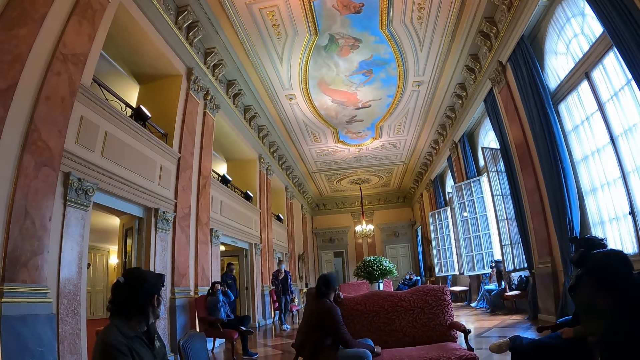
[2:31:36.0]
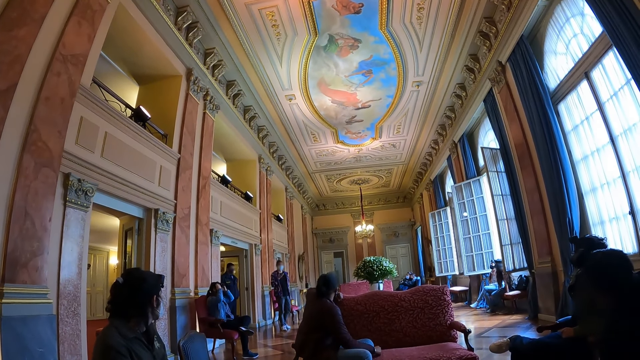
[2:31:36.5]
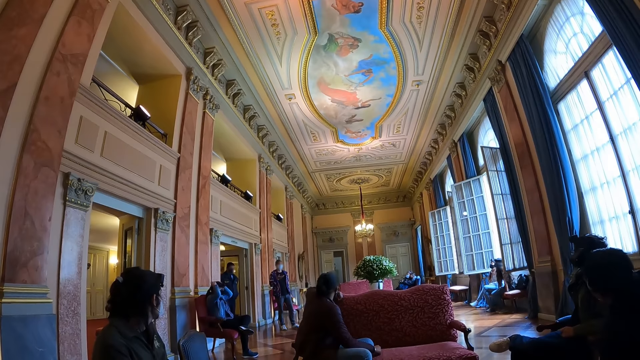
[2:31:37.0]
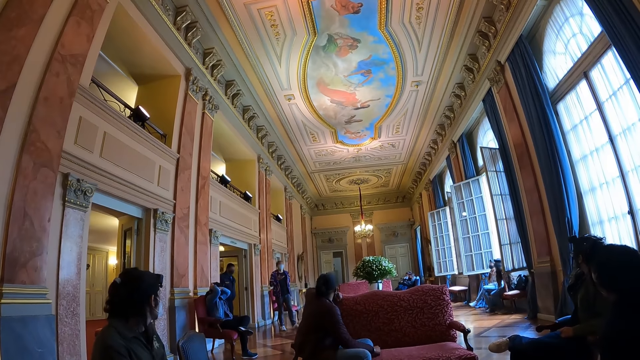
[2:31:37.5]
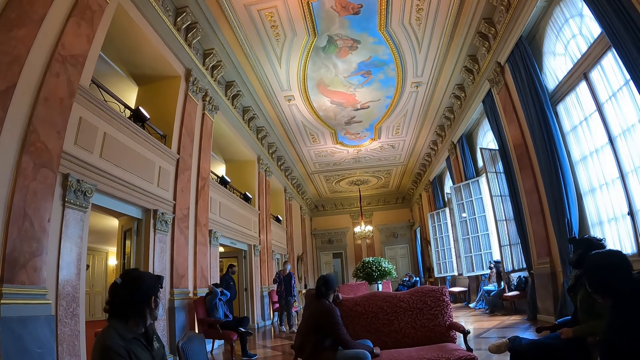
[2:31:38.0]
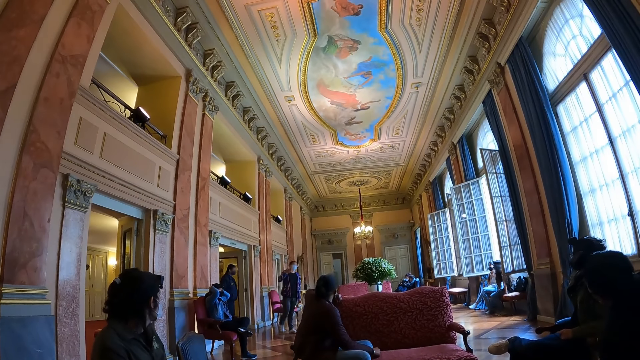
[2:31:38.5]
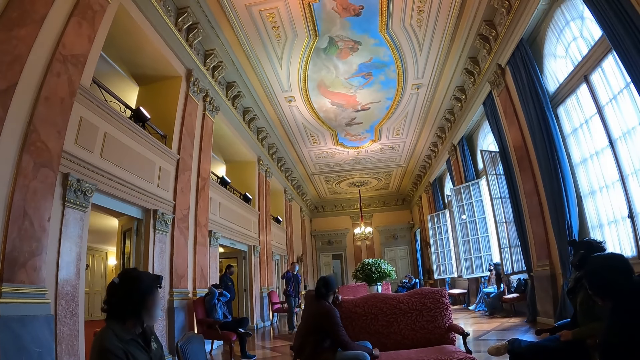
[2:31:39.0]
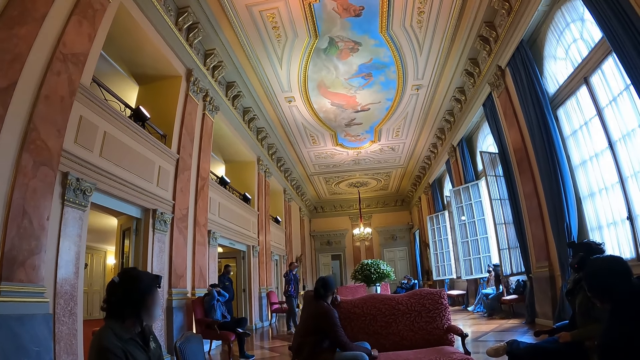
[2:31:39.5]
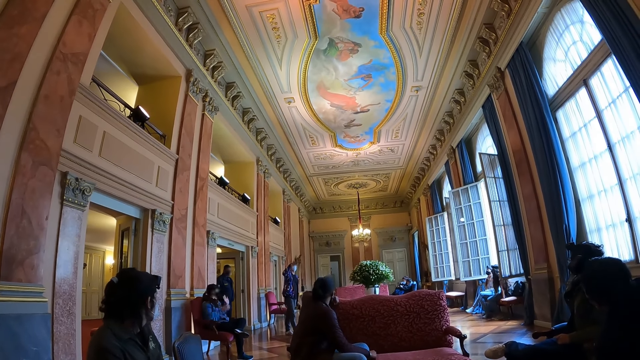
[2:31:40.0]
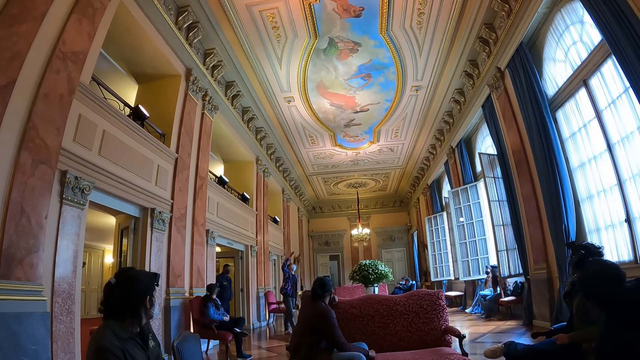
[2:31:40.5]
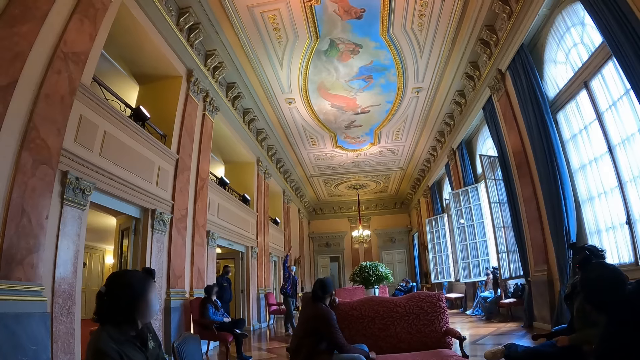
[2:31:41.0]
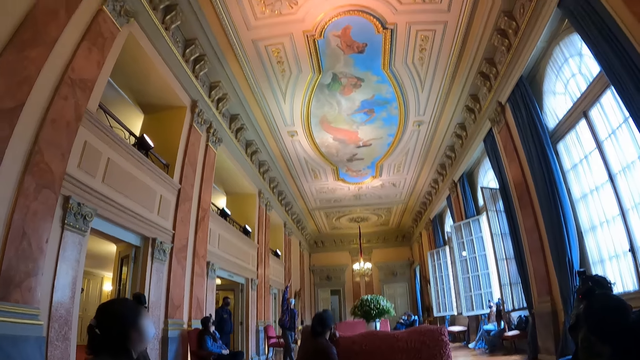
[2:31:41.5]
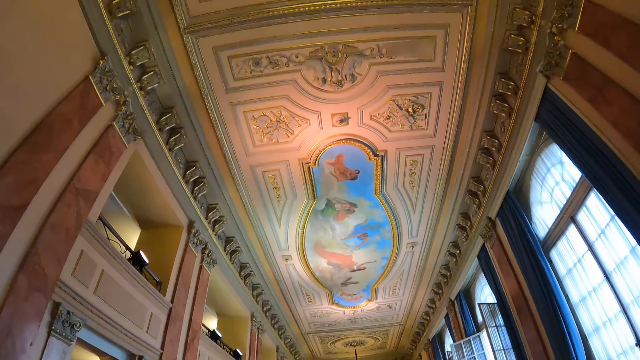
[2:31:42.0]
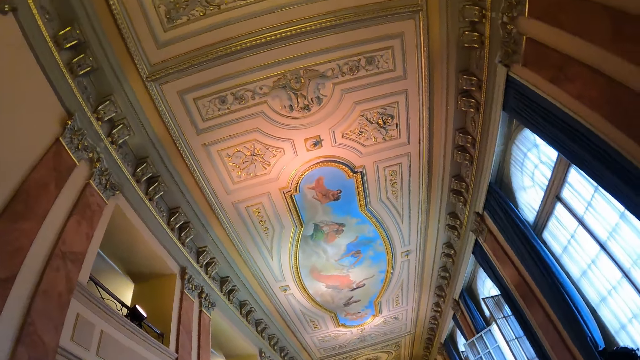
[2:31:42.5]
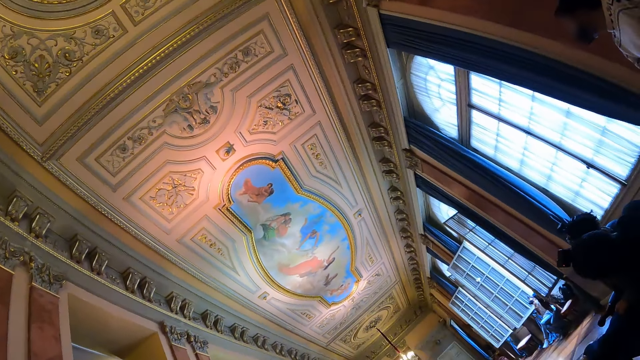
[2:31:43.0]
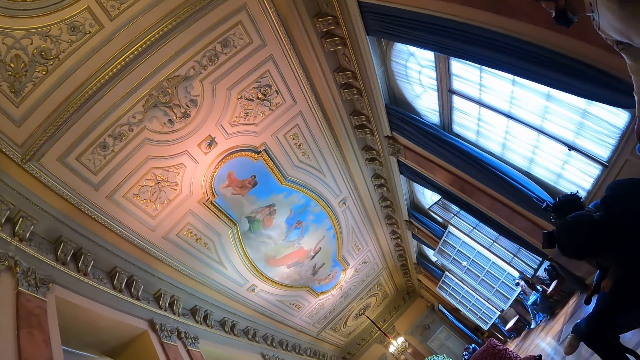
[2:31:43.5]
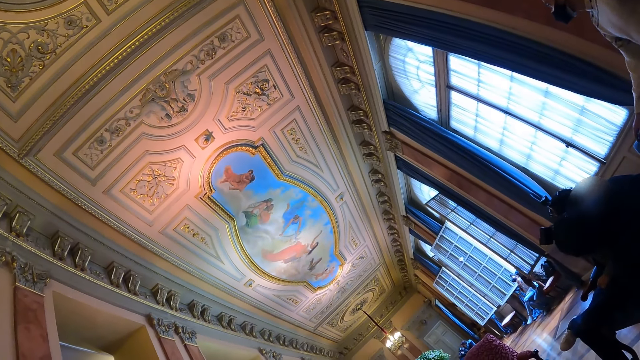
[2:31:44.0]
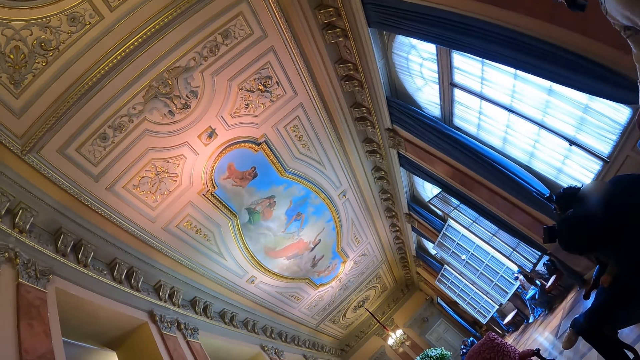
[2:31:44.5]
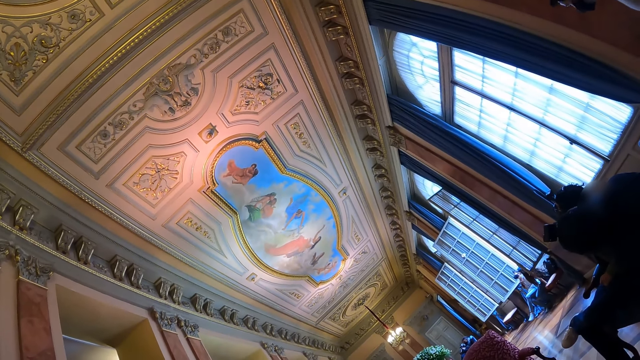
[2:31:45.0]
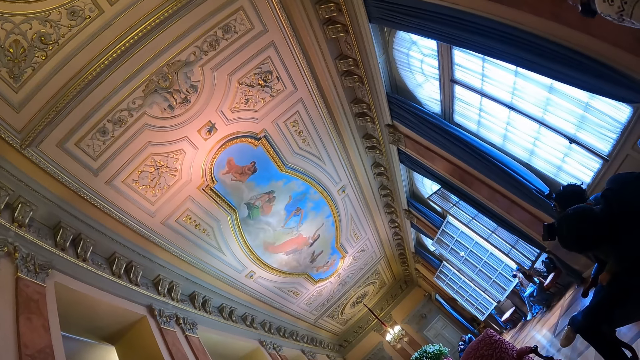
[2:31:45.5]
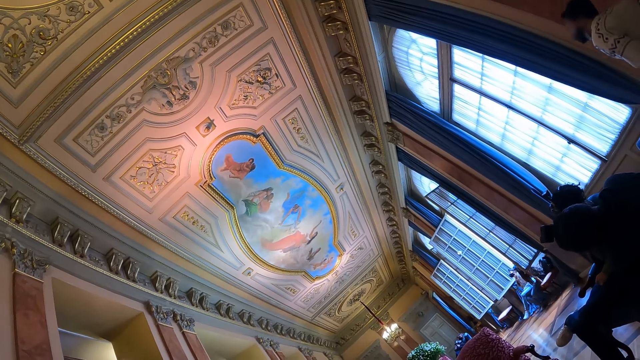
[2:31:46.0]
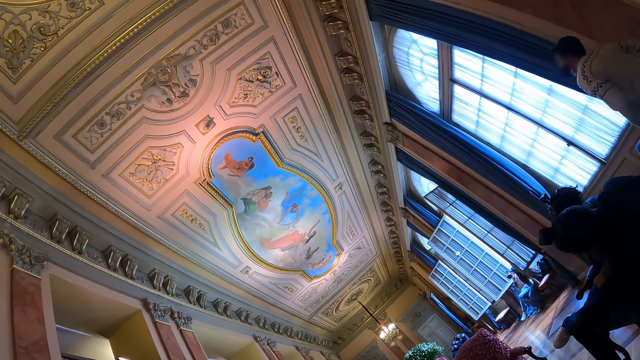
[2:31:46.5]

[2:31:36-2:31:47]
The camera wearer looks at the ceiling.

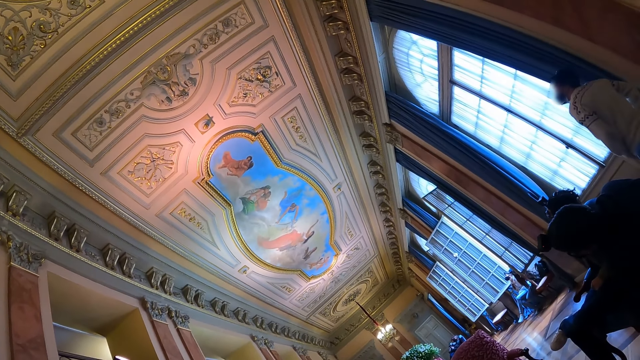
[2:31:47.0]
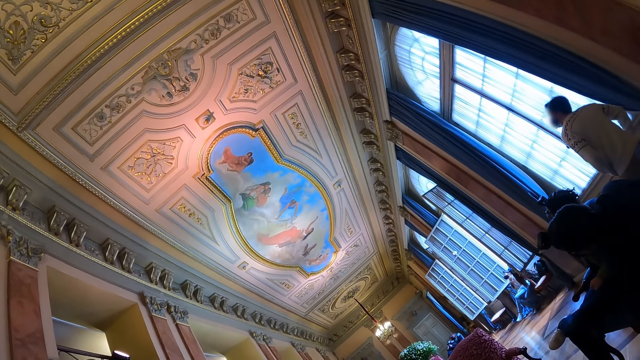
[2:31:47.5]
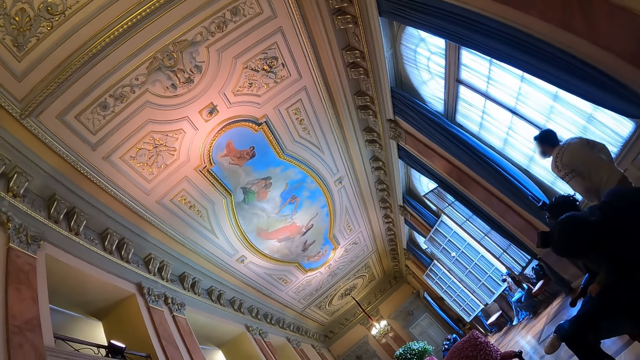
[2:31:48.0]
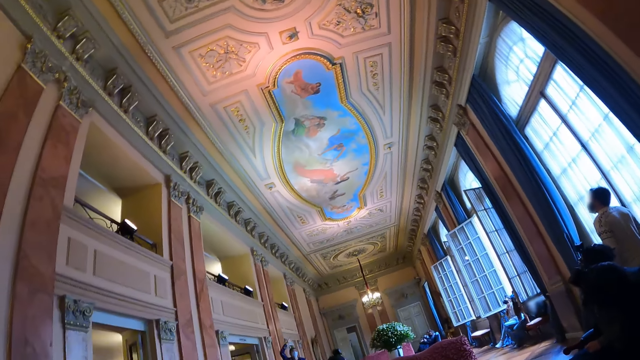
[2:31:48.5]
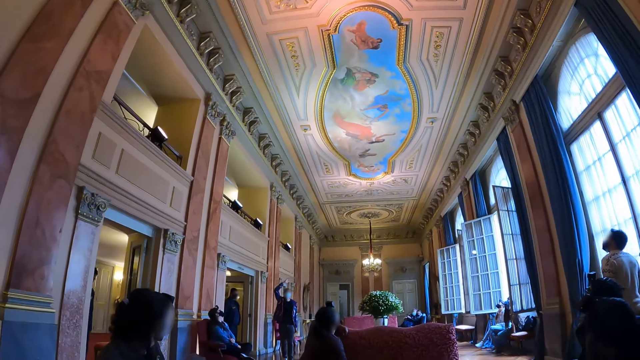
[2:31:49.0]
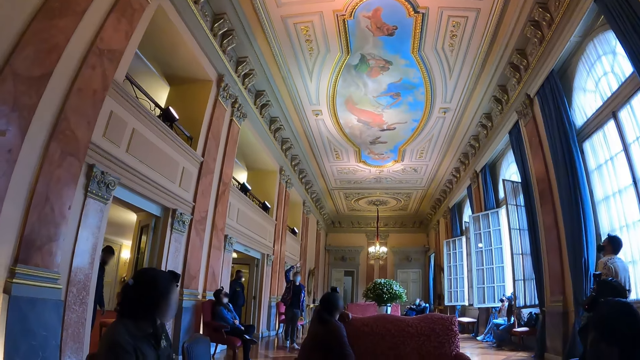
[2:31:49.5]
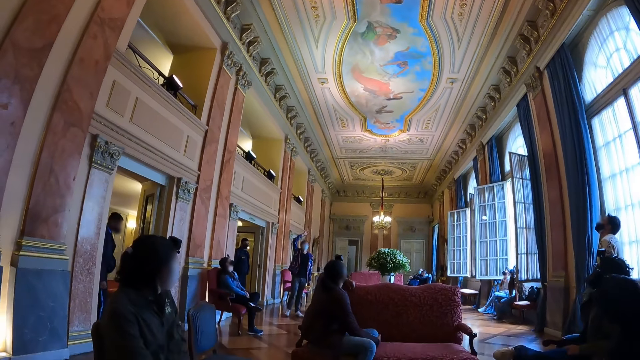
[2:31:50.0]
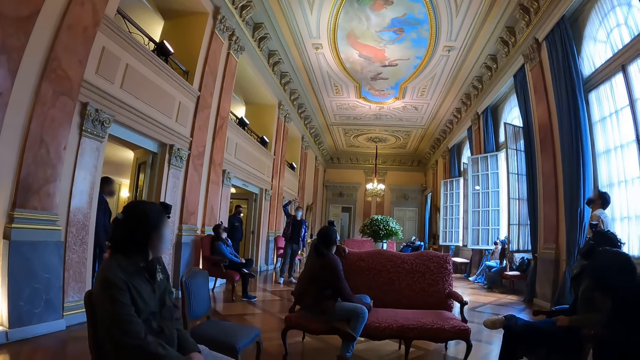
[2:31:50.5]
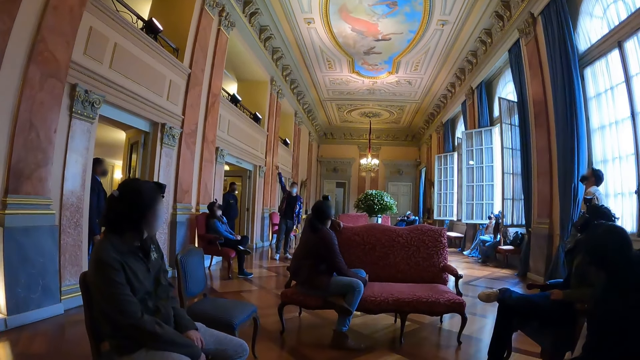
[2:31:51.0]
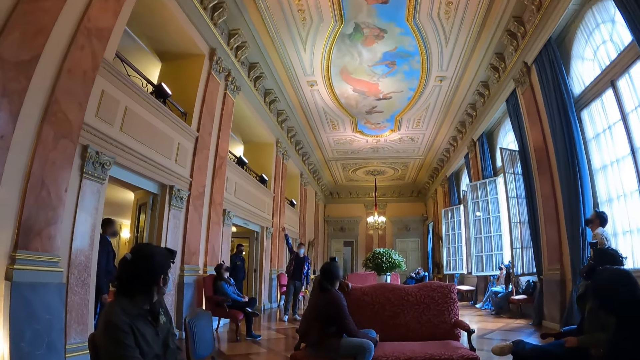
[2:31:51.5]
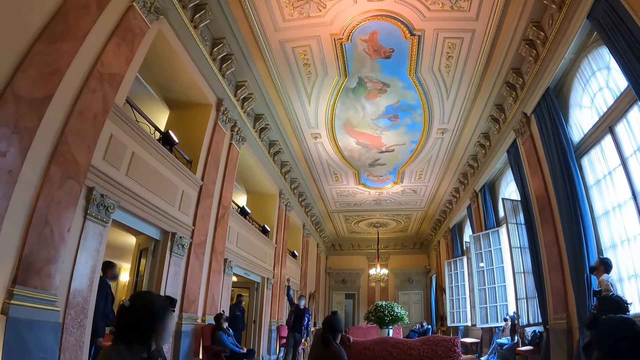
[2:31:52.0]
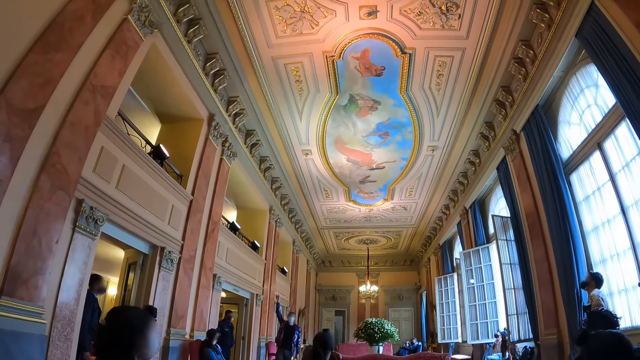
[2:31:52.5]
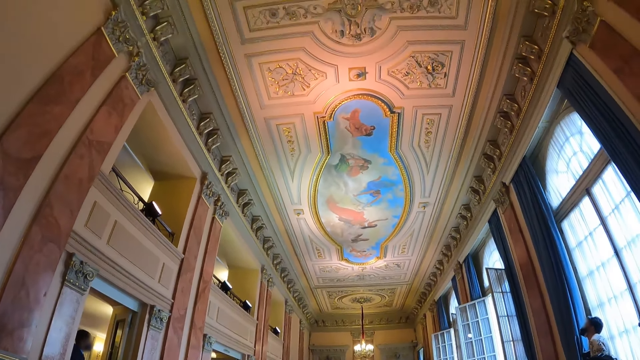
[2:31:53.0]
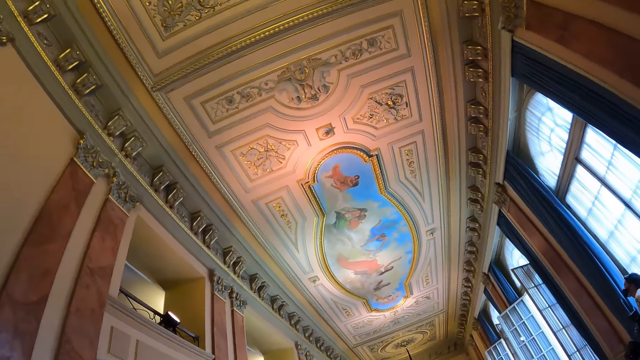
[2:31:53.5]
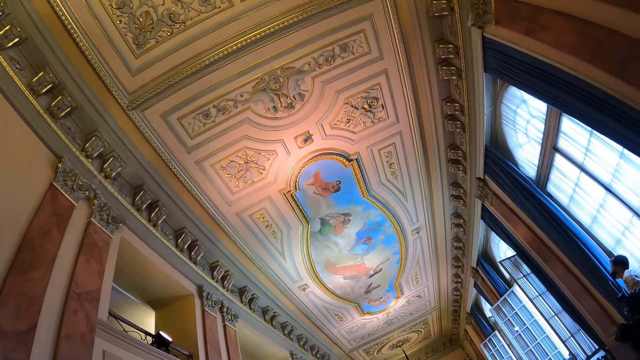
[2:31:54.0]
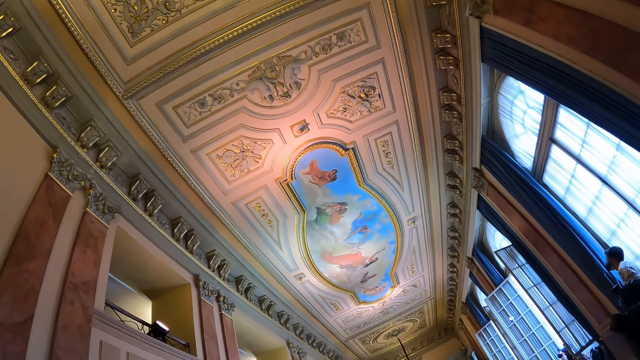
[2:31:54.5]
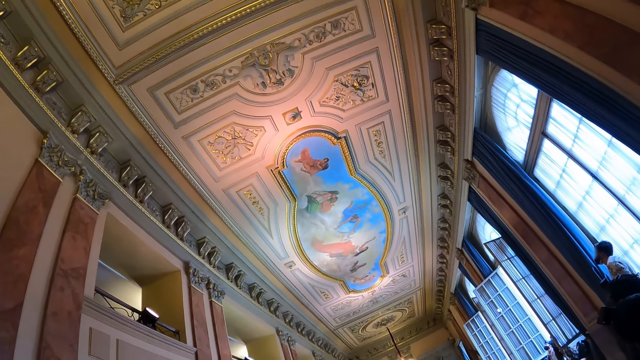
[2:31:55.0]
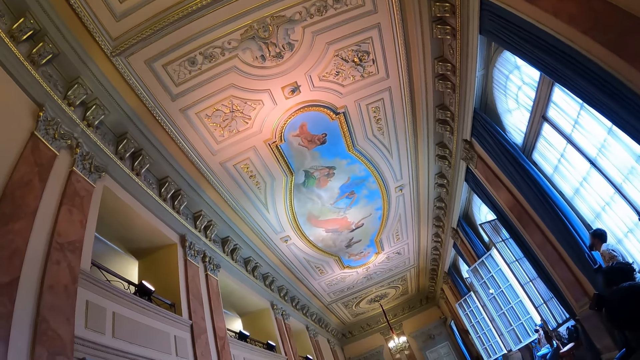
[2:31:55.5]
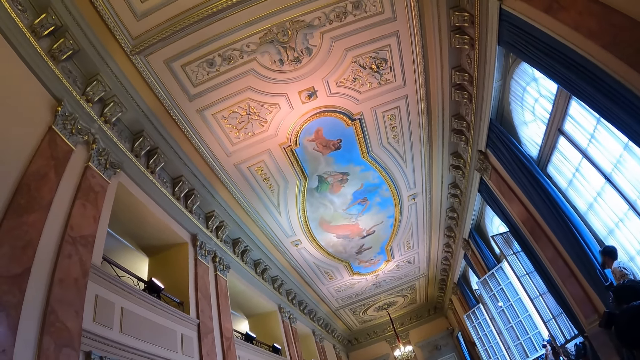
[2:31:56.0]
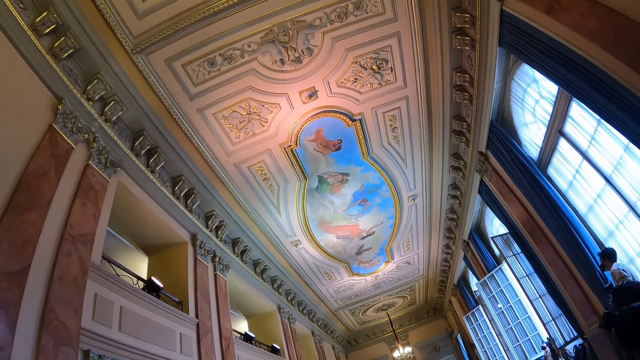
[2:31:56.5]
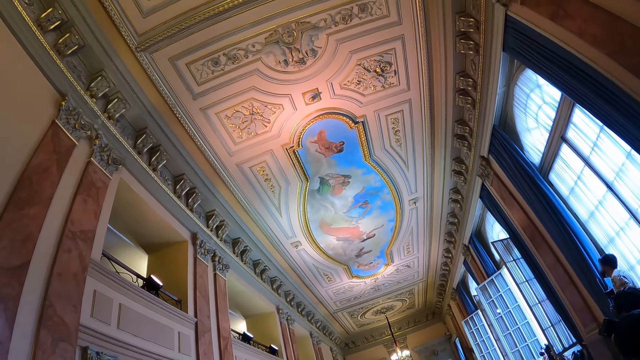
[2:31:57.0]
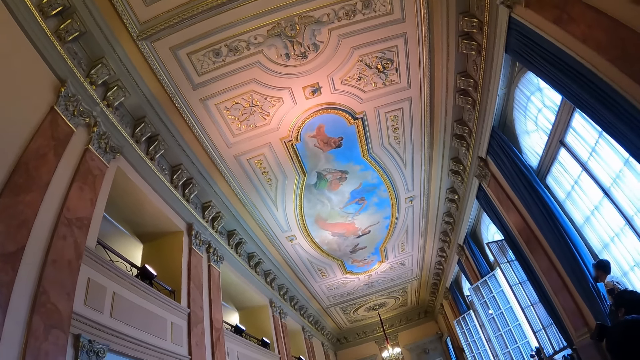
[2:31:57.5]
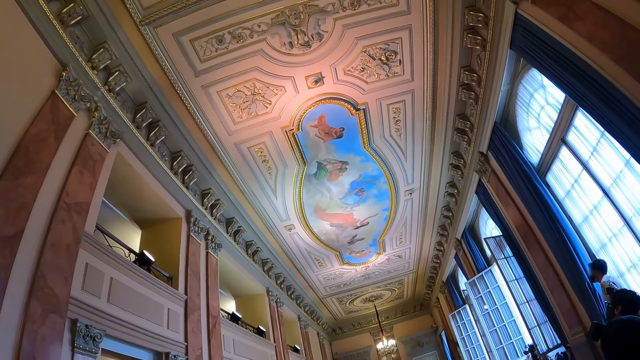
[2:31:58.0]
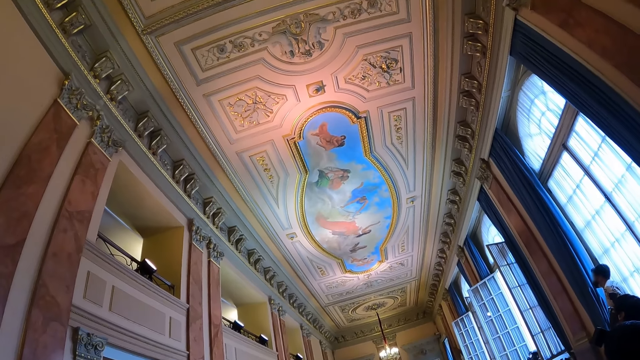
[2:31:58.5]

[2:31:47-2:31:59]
A person points to the wall. The camera wearer looks around. They look at the ceiling.
